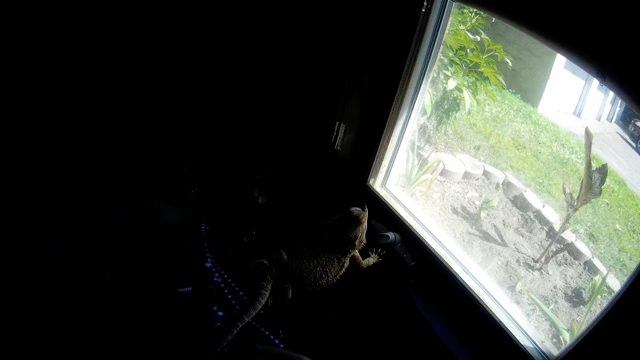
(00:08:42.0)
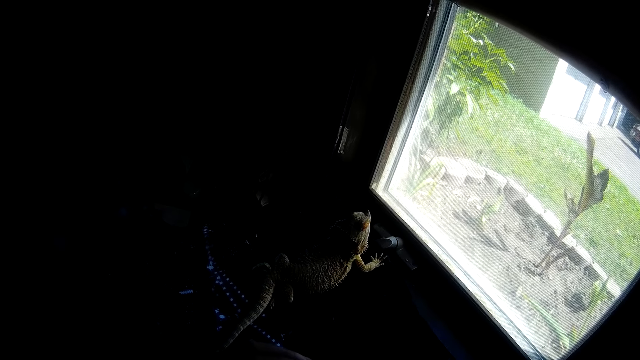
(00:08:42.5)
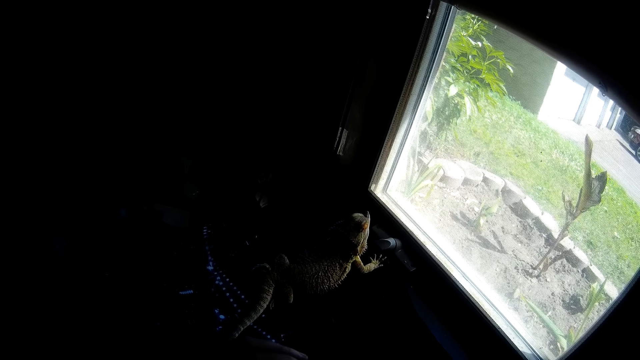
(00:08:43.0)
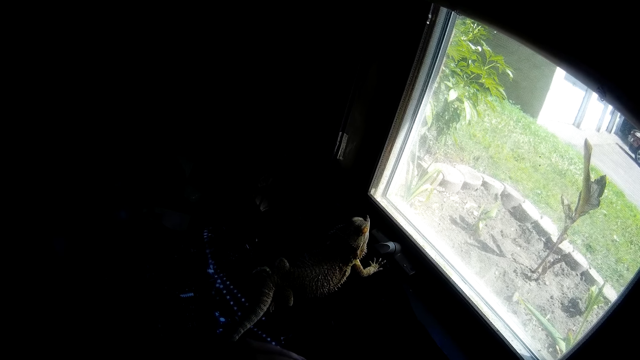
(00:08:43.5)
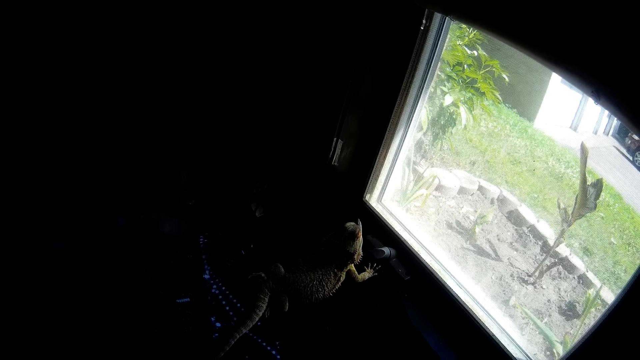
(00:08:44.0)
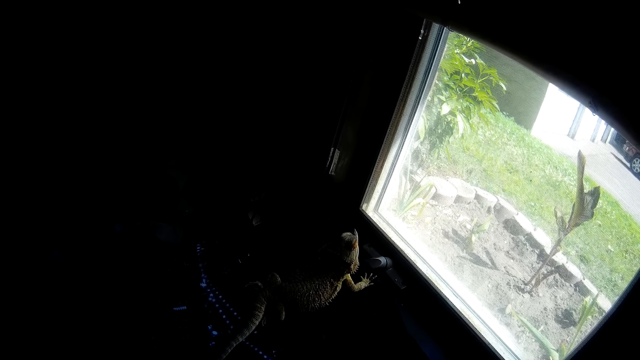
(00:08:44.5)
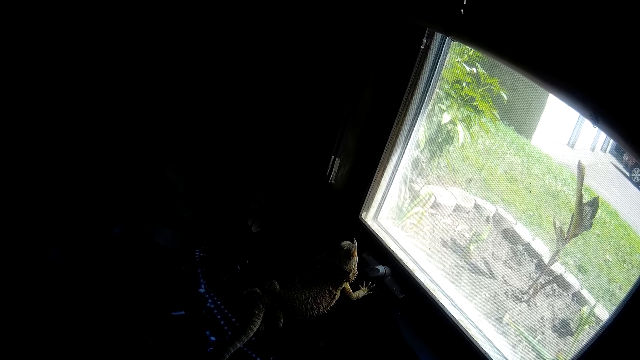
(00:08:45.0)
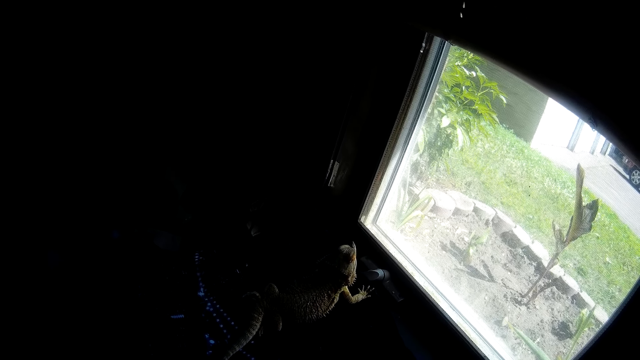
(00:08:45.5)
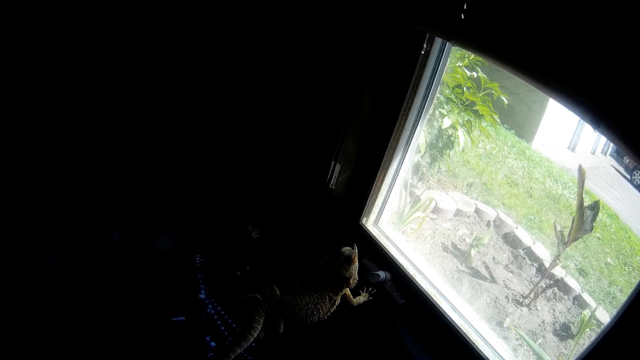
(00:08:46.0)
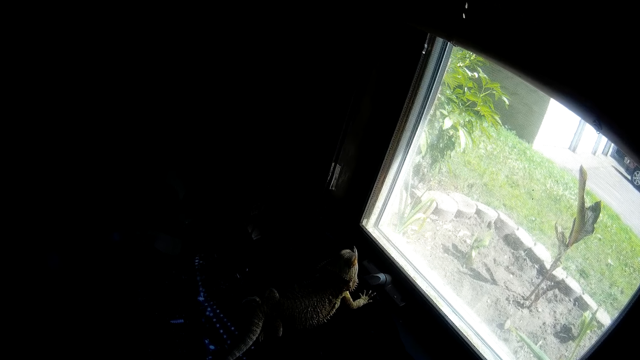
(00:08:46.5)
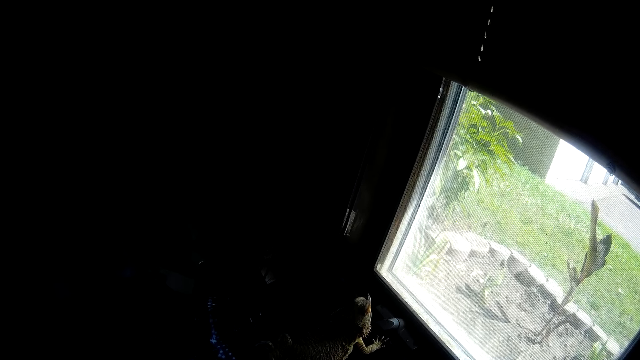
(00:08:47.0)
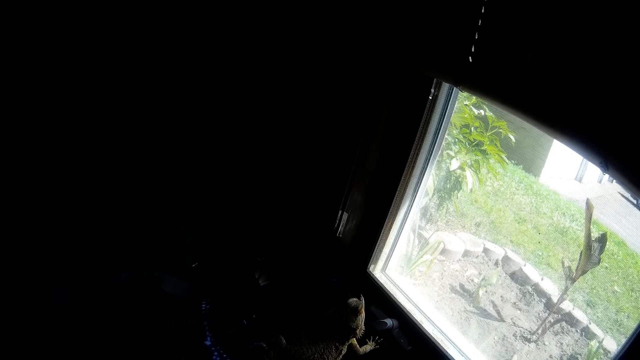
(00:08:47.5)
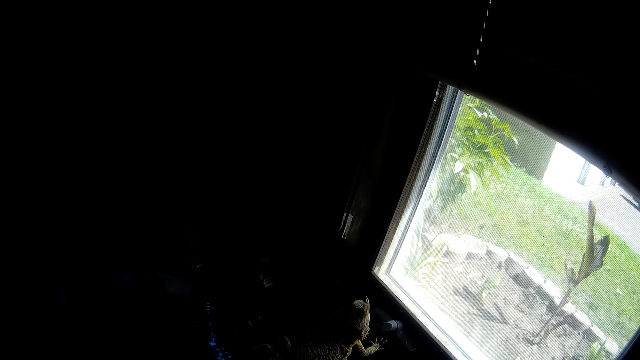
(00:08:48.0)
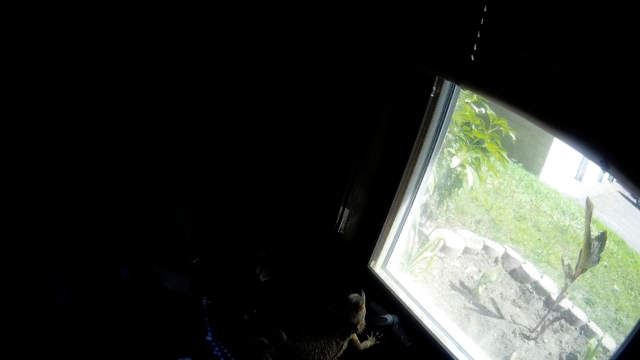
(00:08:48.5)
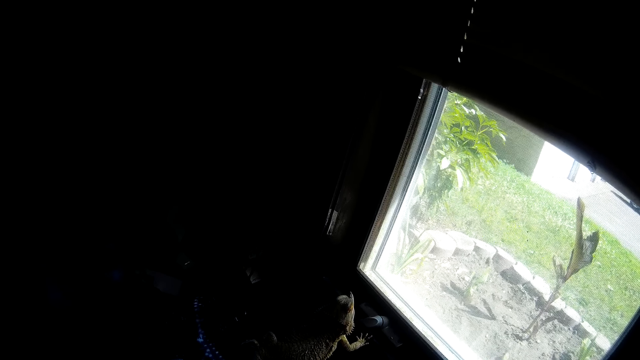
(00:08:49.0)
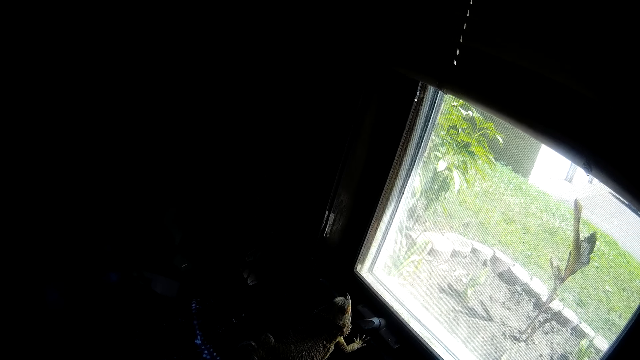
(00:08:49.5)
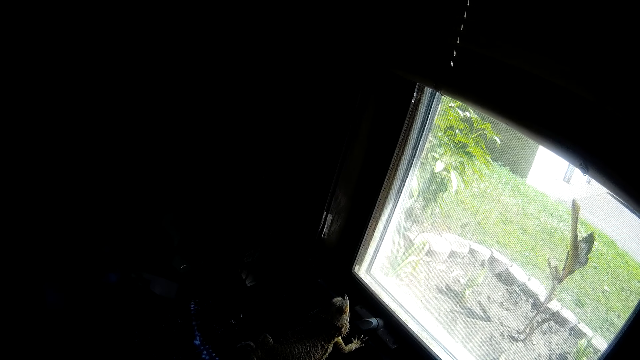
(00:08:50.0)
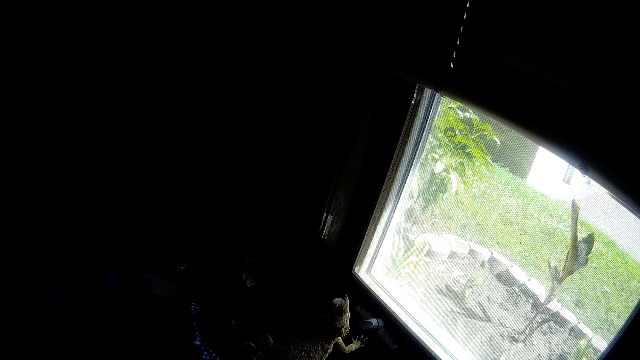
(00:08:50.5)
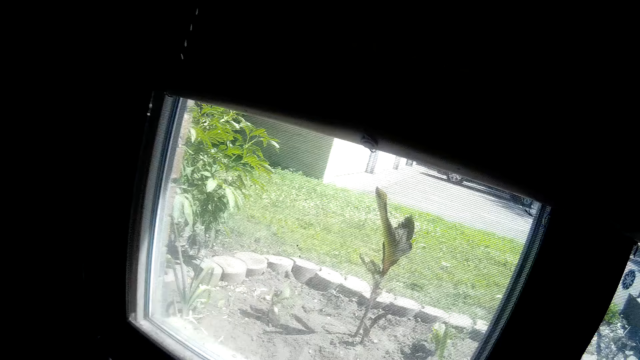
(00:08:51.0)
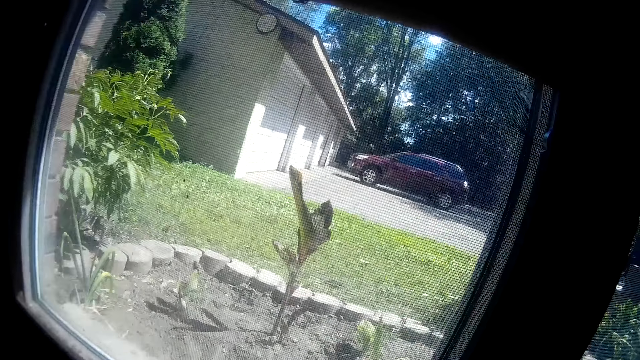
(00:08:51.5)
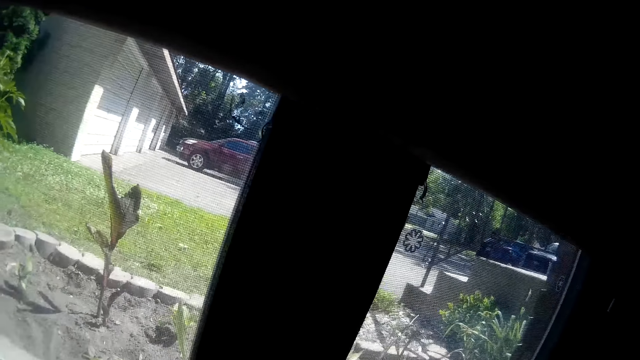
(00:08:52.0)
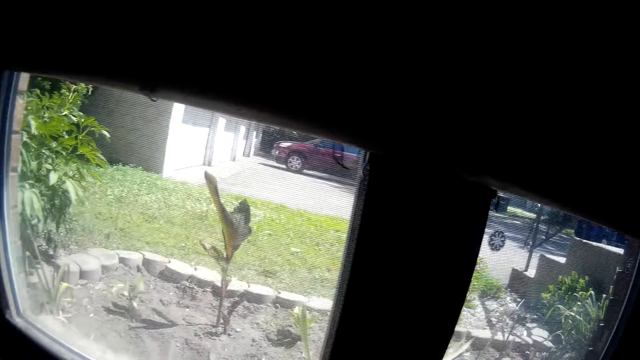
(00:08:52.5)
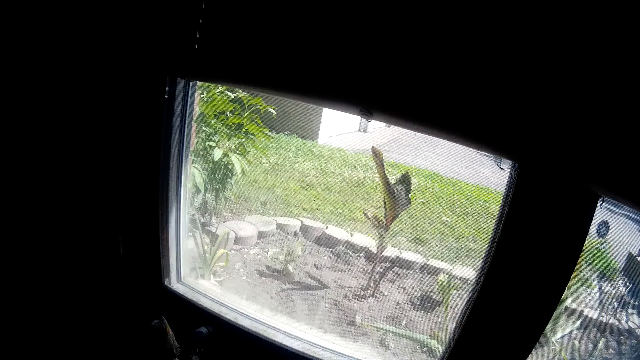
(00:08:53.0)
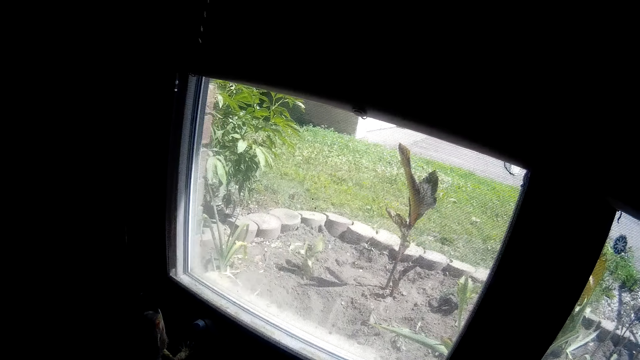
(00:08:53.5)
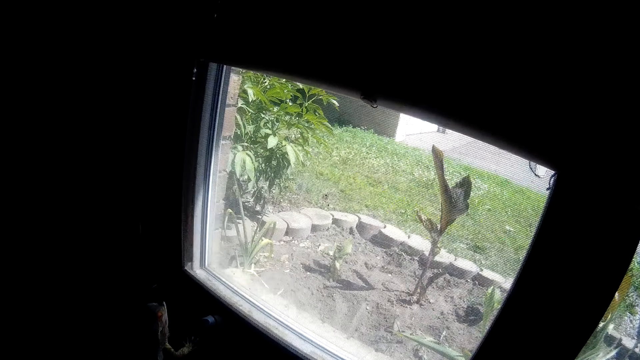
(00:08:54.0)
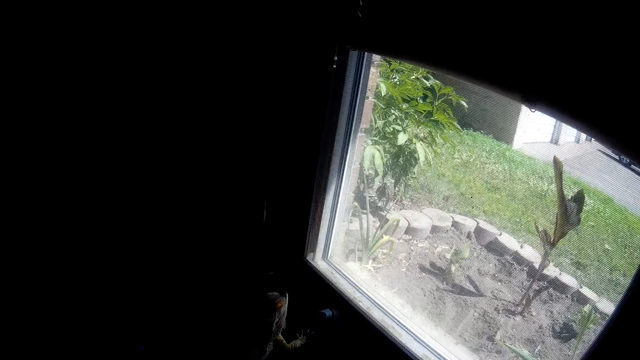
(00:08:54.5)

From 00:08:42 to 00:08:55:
The camera wearer looks outside the window.

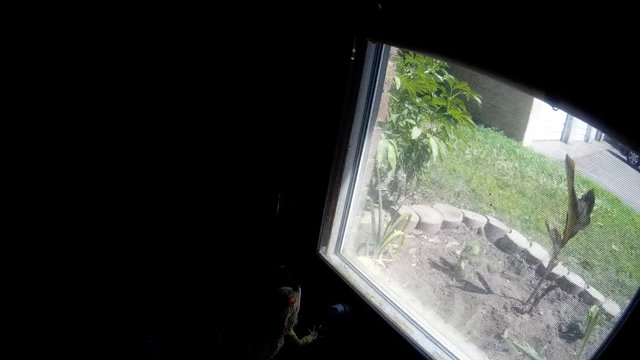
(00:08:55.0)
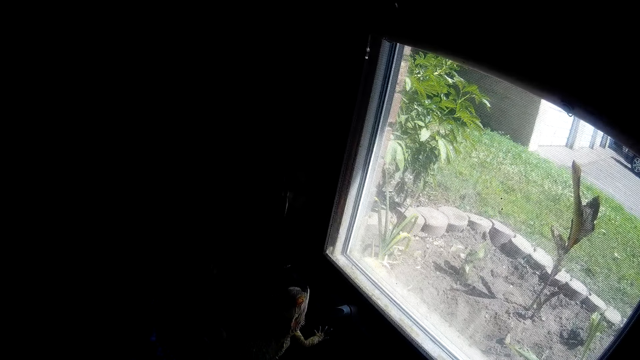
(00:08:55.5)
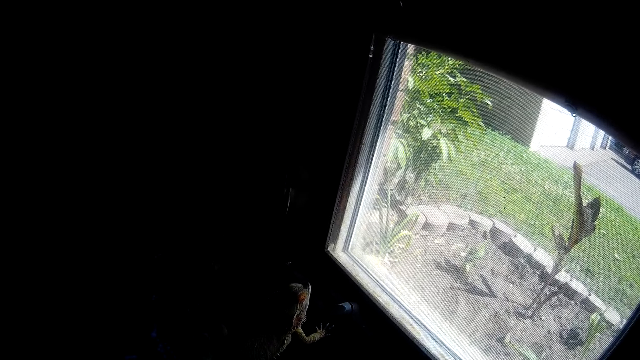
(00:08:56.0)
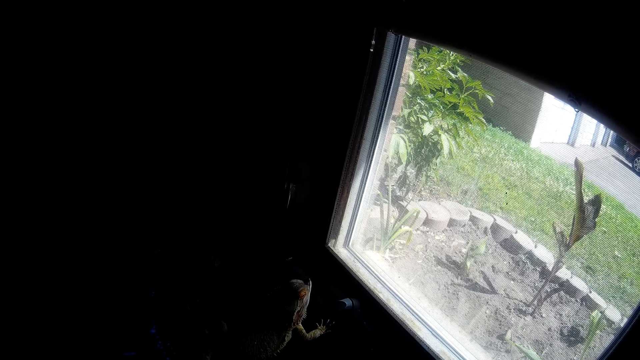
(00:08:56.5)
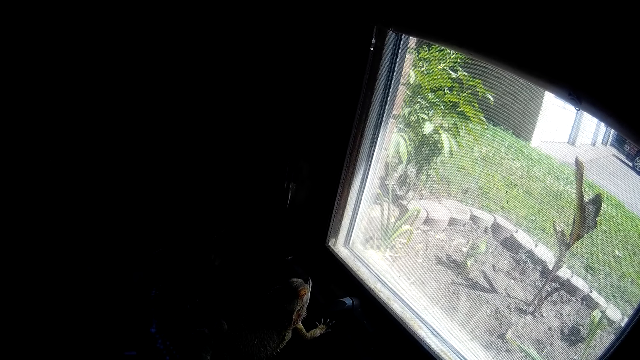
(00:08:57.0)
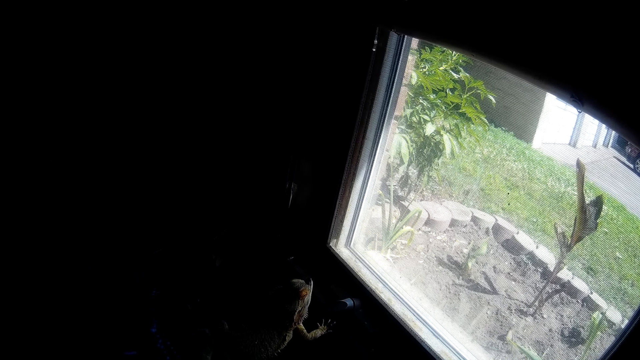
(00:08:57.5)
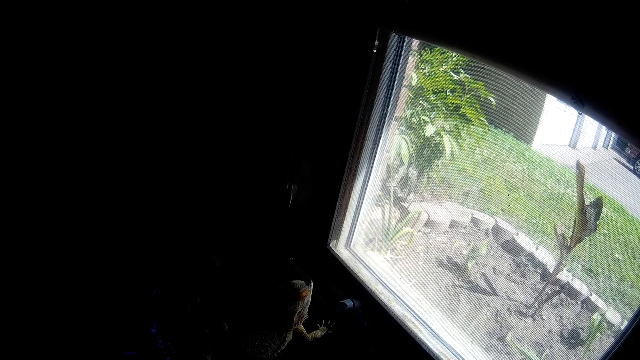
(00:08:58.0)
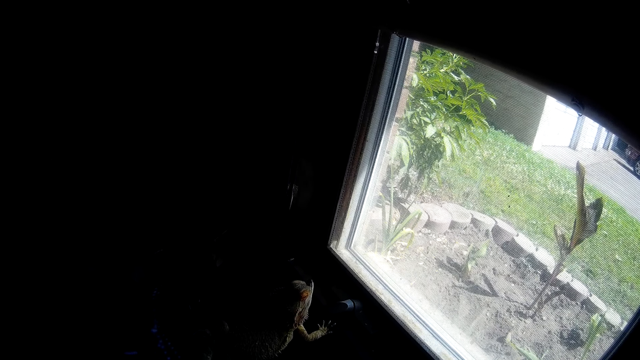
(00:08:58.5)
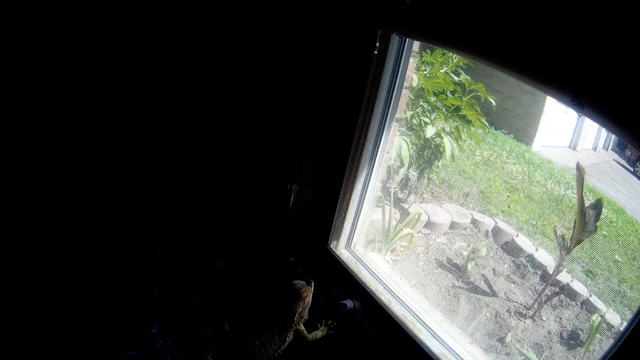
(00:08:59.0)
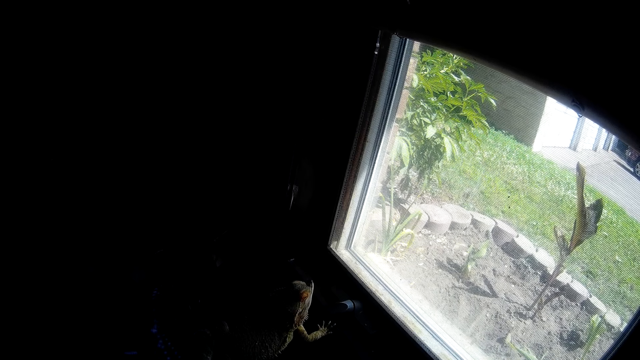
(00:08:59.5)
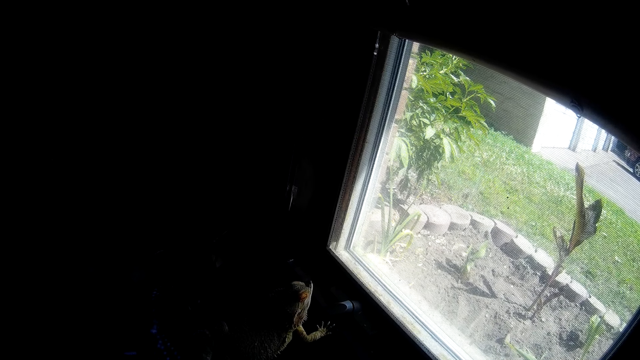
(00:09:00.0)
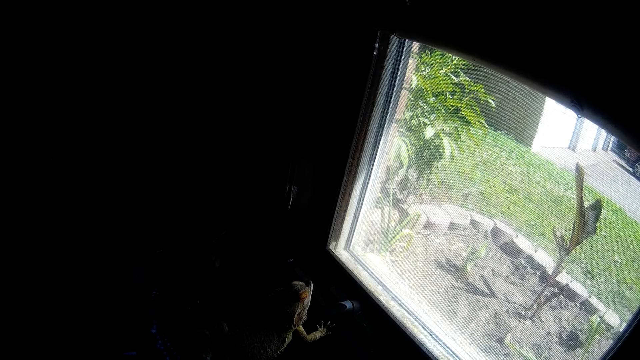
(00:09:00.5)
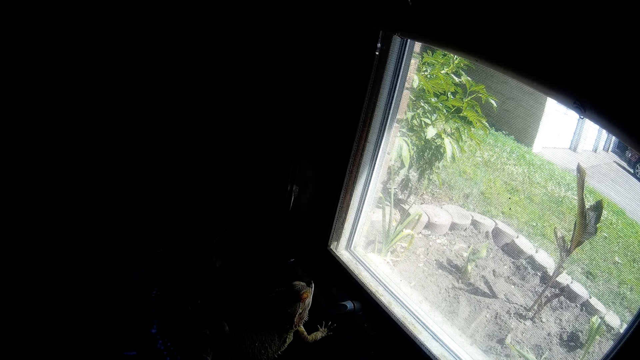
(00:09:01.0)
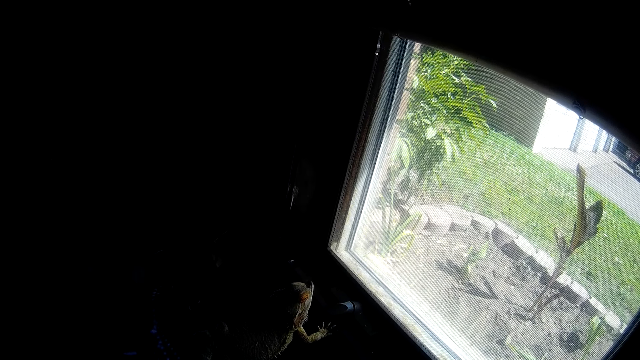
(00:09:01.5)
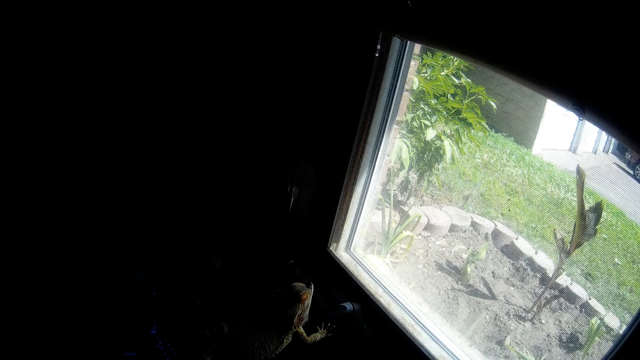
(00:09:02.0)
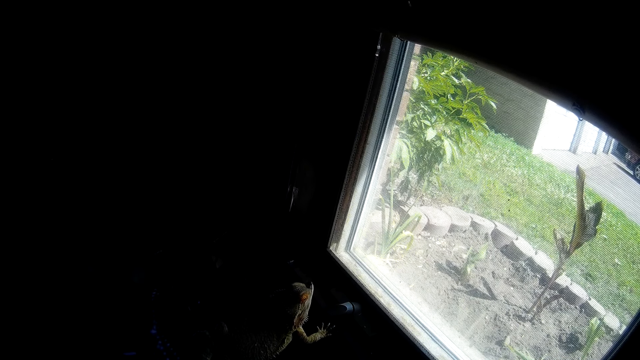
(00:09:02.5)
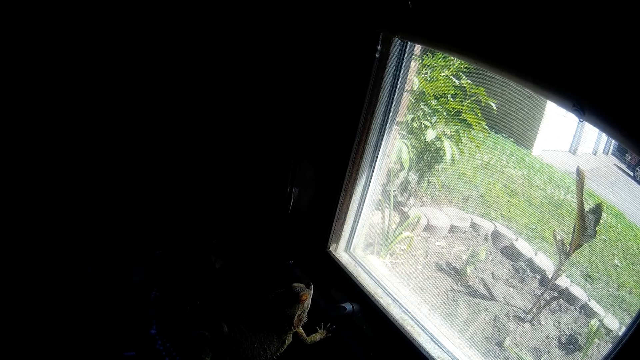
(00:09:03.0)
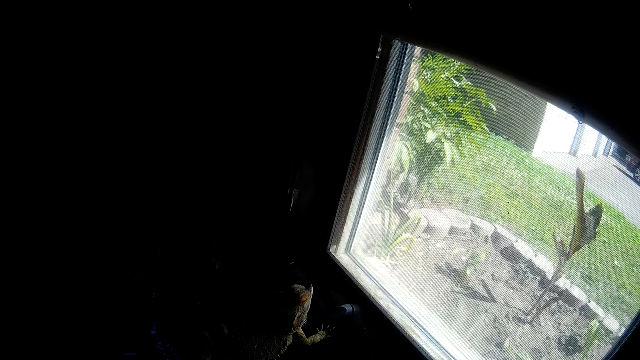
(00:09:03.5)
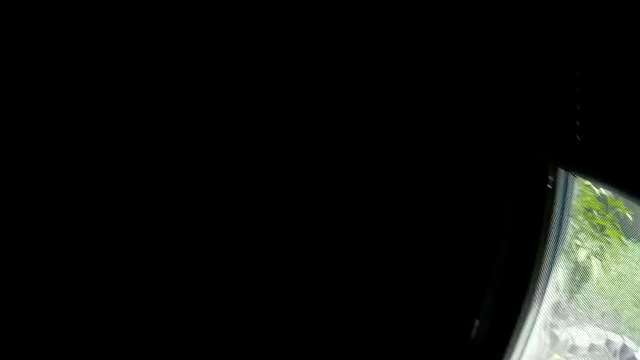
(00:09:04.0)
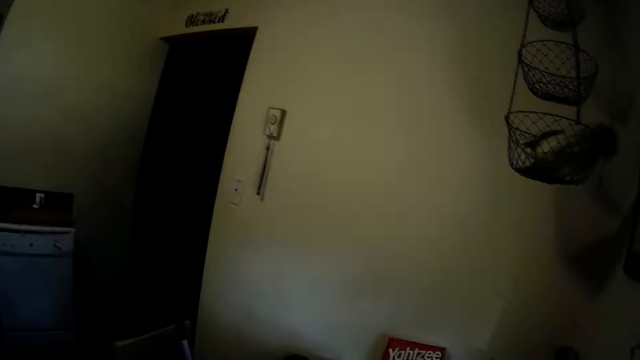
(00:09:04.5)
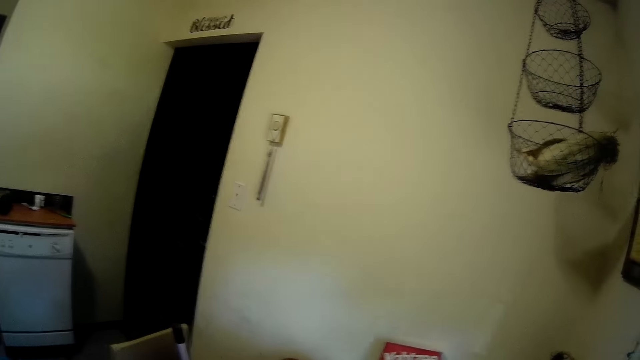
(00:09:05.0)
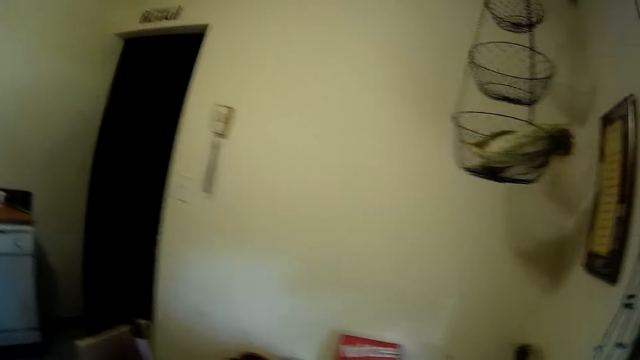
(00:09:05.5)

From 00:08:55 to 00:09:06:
The camera wearer looks at the bearded dragon. They look at a wall.
